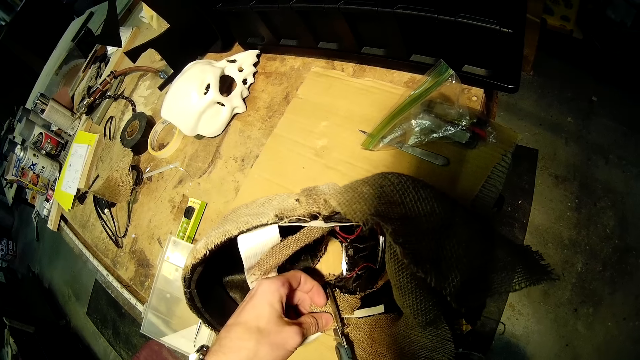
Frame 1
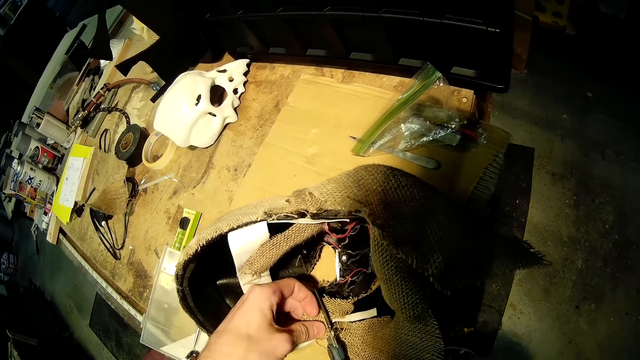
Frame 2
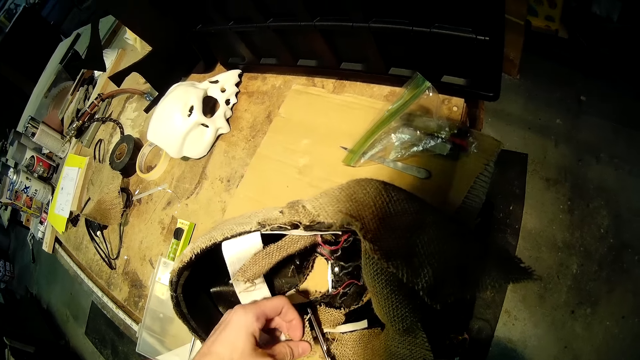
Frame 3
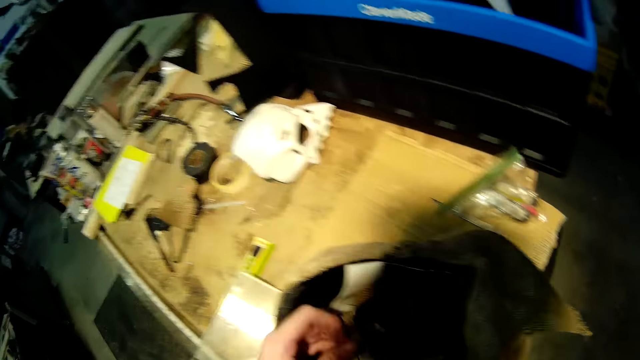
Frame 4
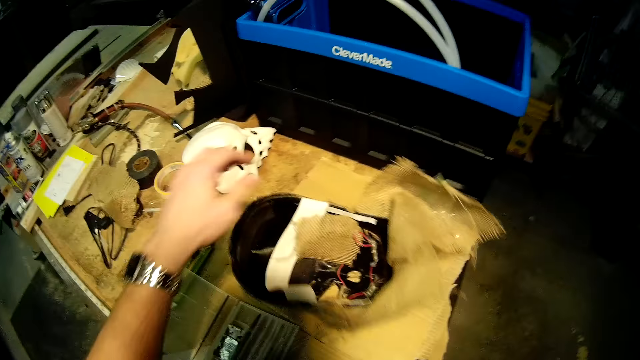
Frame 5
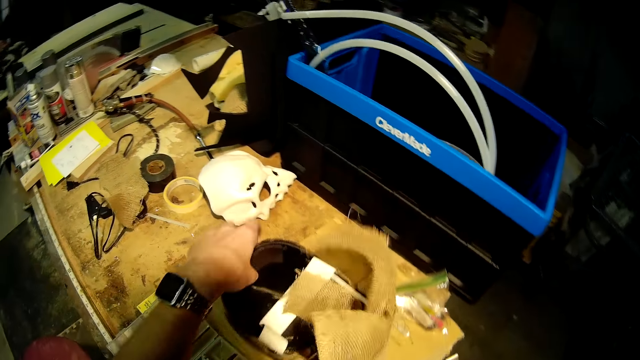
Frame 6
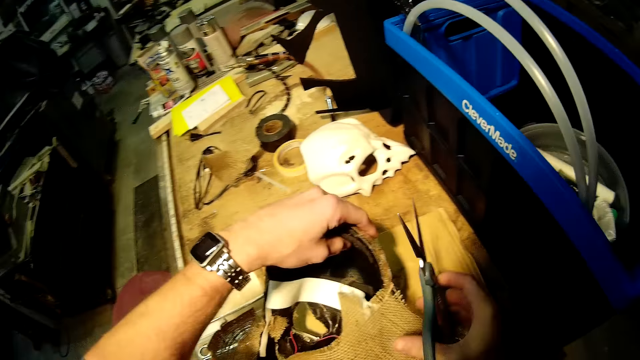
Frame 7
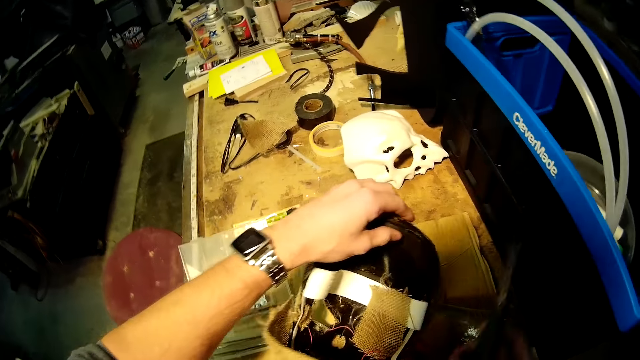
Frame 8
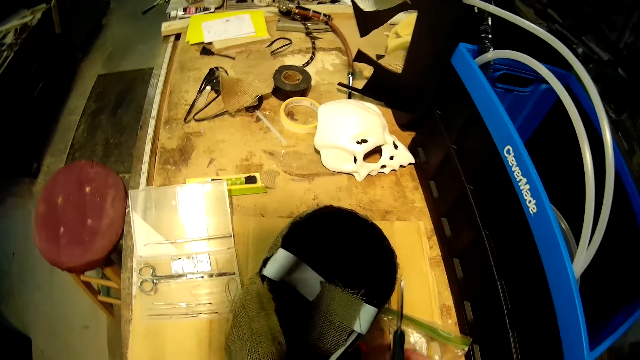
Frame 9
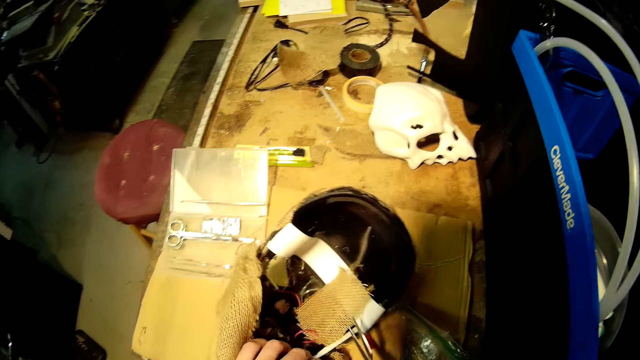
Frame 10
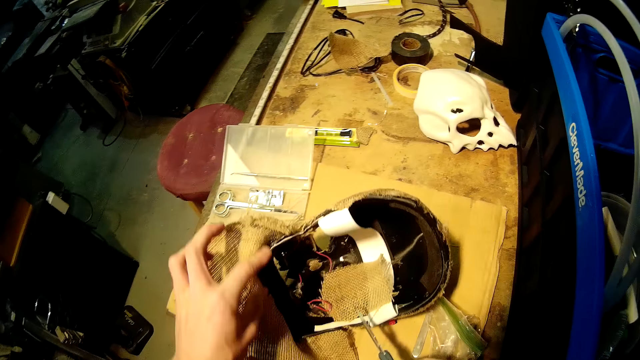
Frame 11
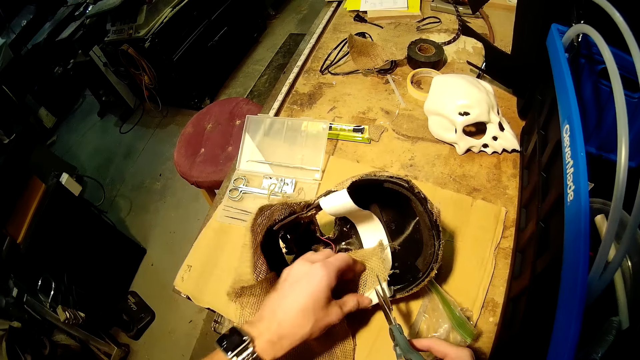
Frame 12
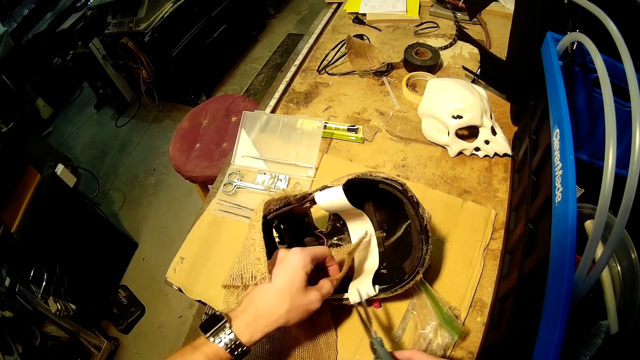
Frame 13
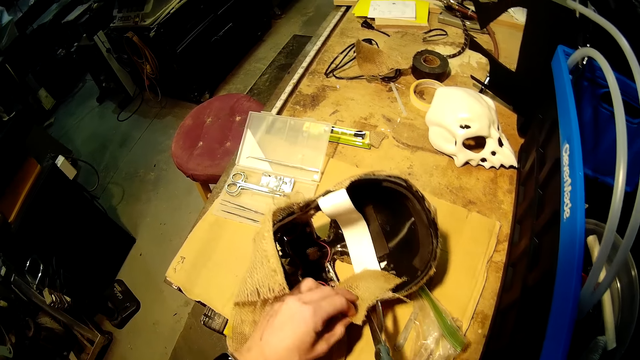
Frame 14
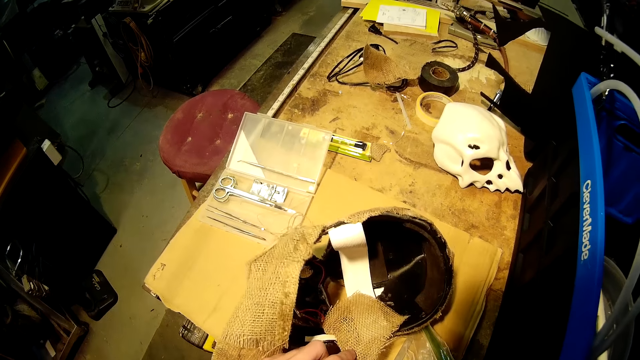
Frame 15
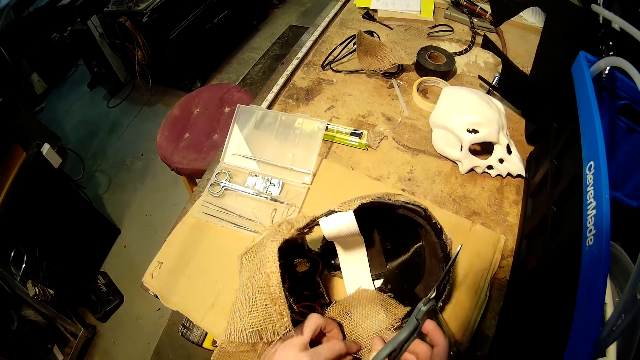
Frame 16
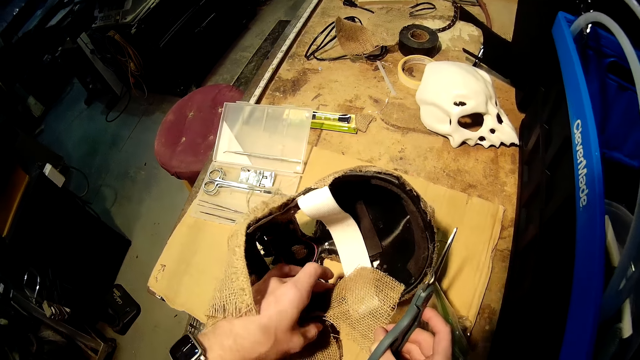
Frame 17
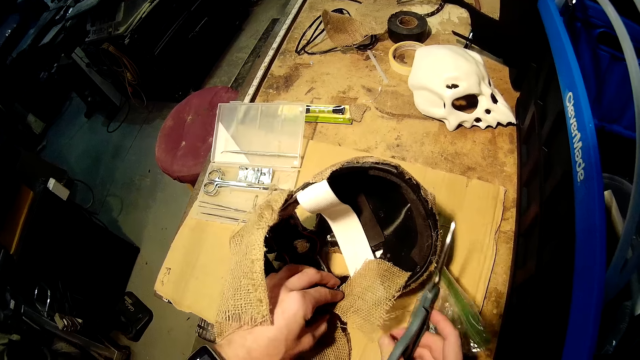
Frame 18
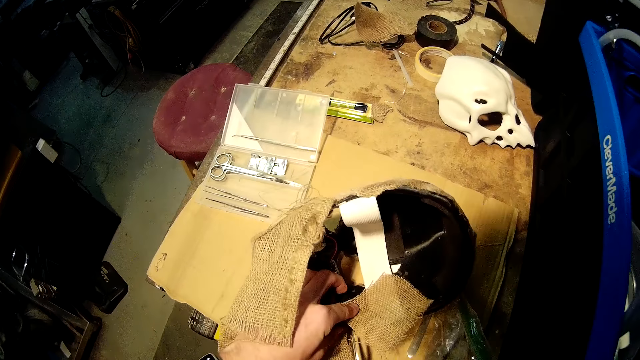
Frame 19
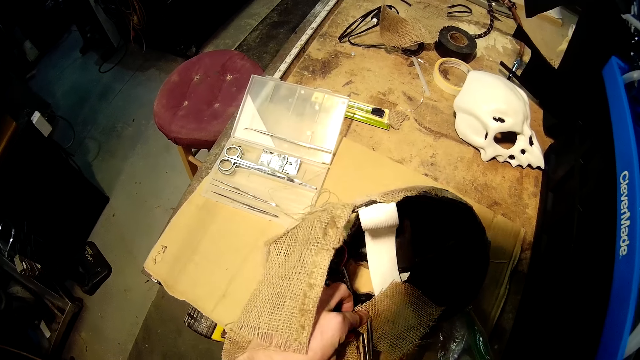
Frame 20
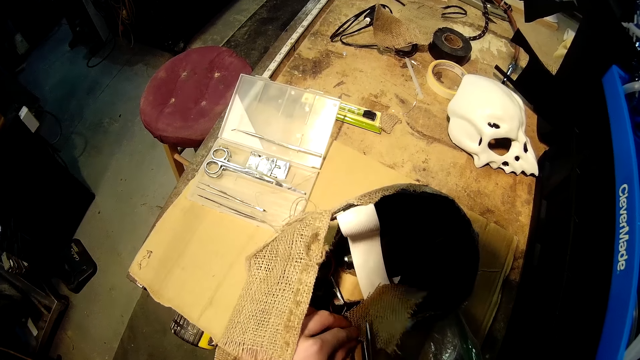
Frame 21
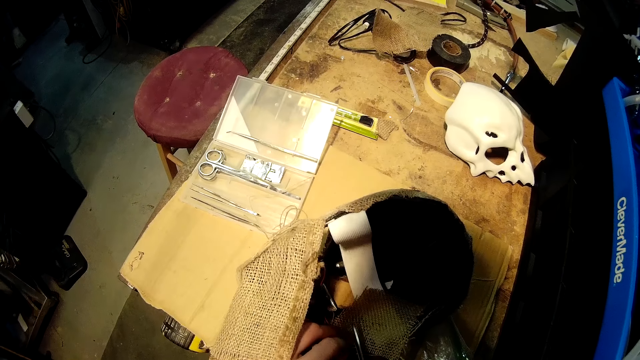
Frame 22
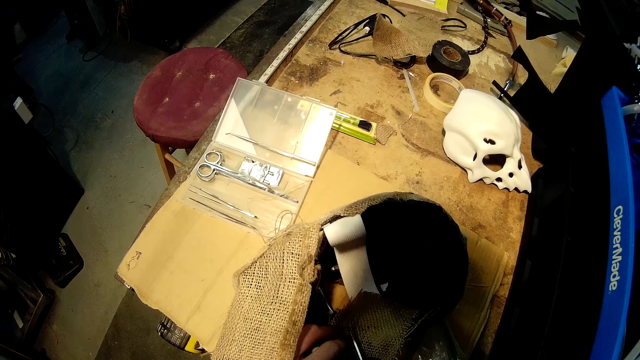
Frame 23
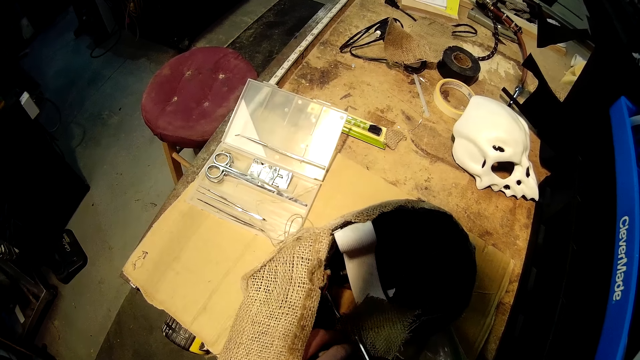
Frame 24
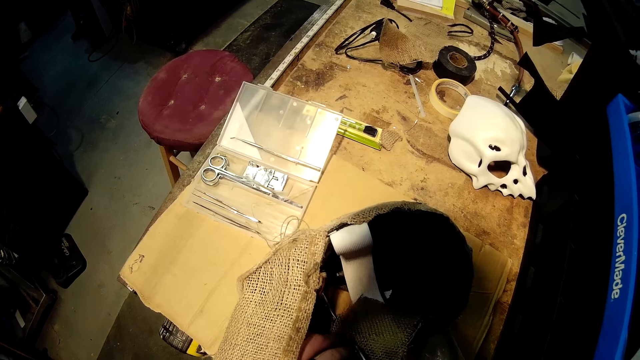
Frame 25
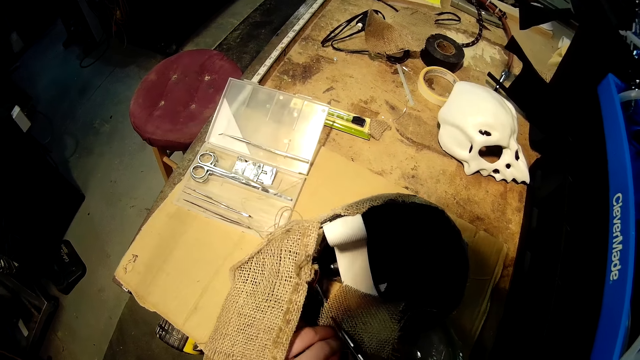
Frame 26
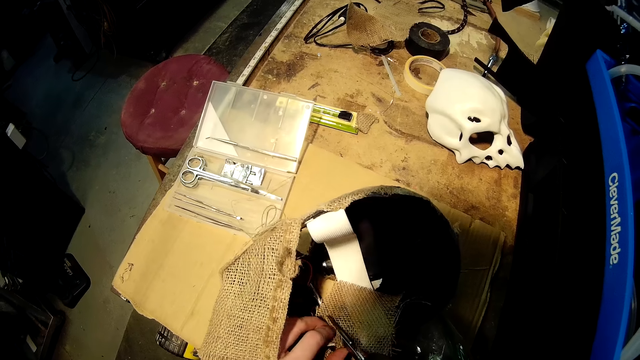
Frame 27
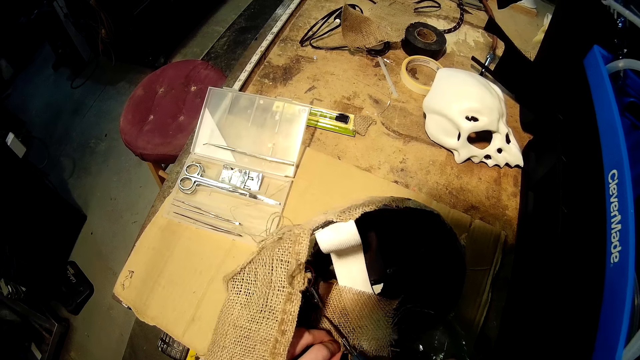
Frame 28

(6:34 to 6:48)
The camera wearer places the cut piece of fabric on the work bench with his left hand. He turns the helmet on the work bench with his left hand. He holds the fabric of the helmet on the work bench with his left hand. He cuts the fabric of the helmet with the scissors in his right hand.

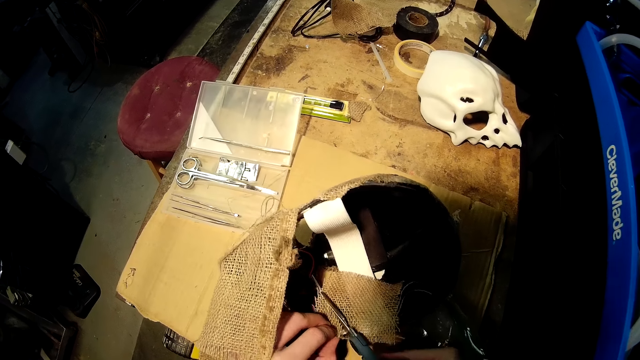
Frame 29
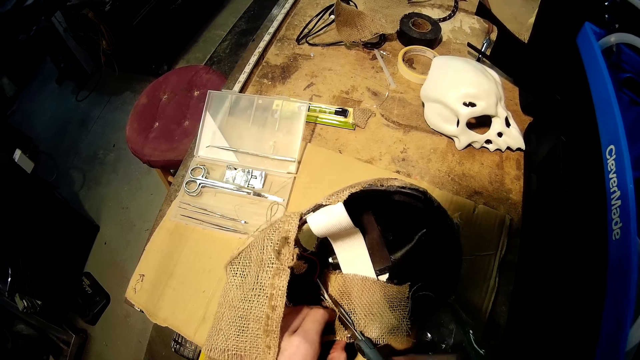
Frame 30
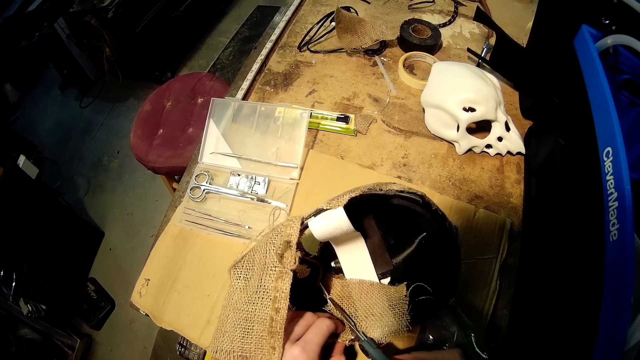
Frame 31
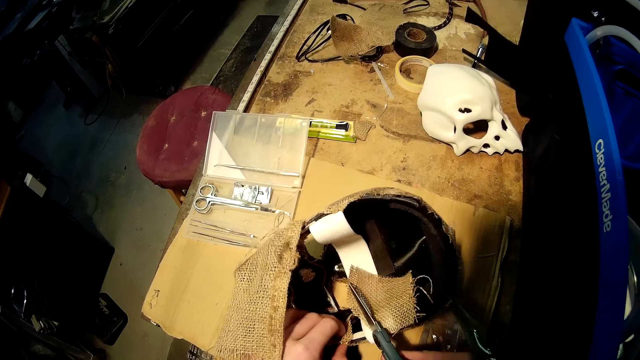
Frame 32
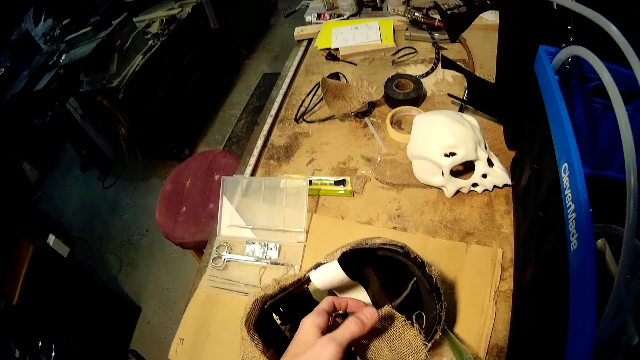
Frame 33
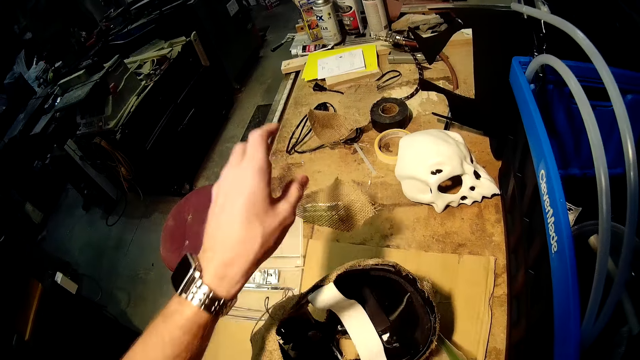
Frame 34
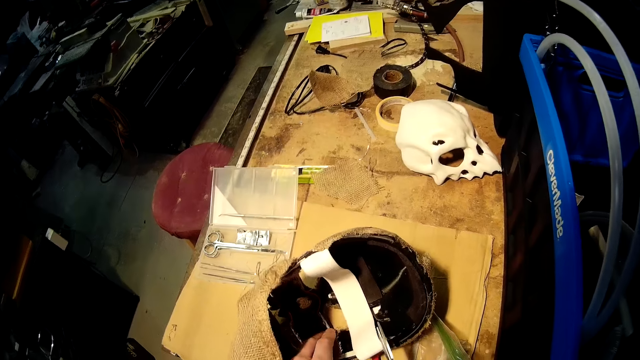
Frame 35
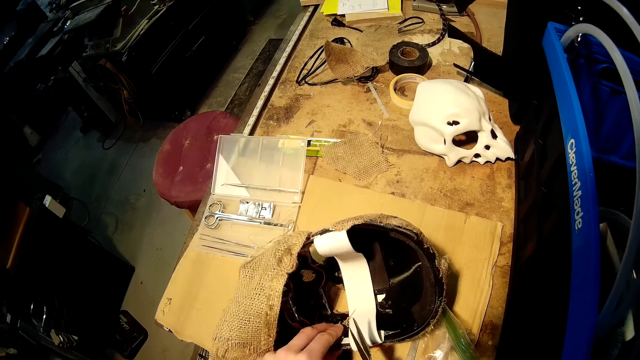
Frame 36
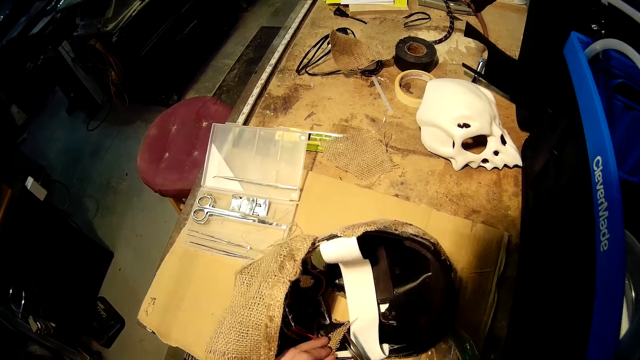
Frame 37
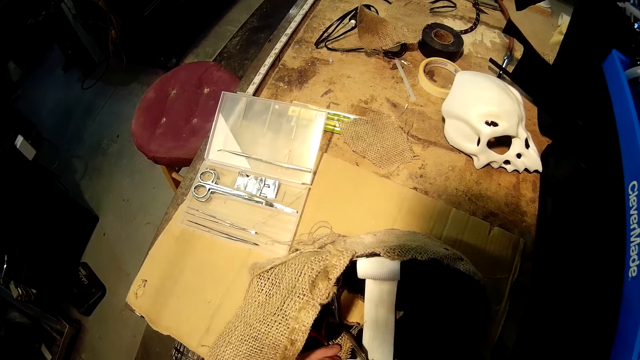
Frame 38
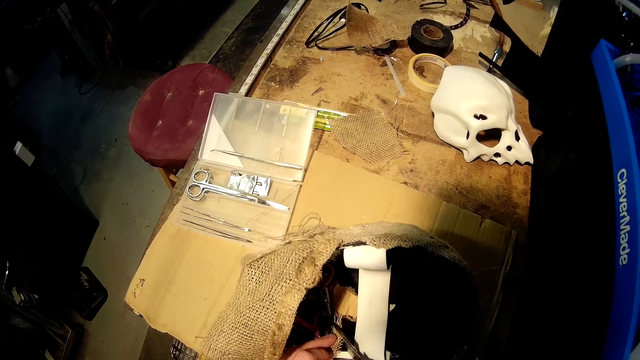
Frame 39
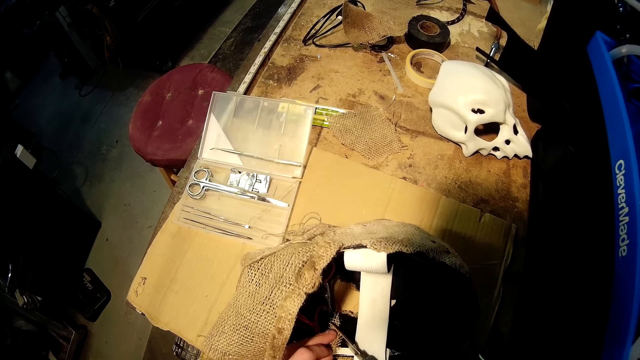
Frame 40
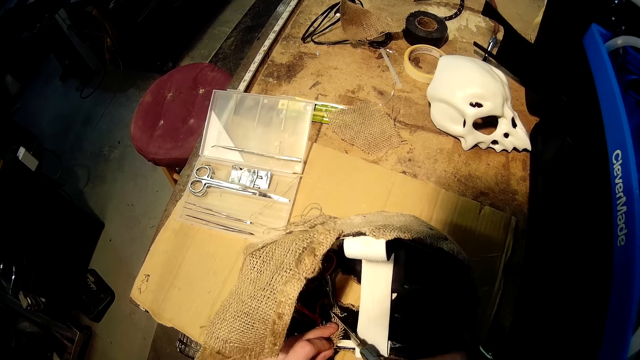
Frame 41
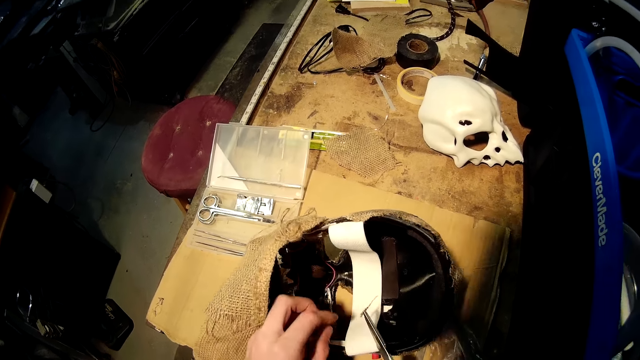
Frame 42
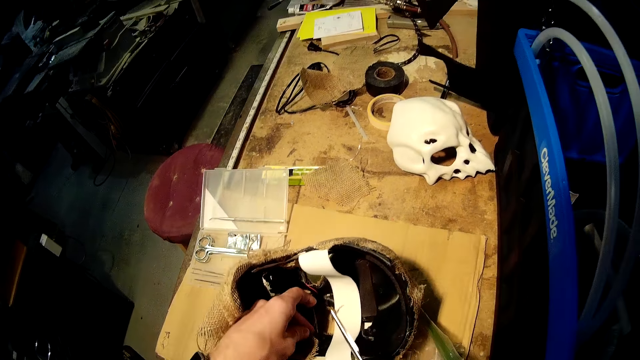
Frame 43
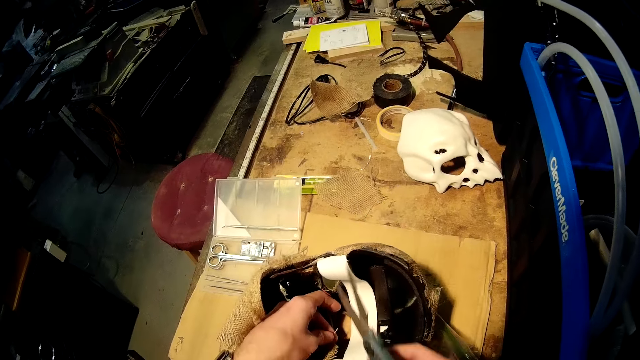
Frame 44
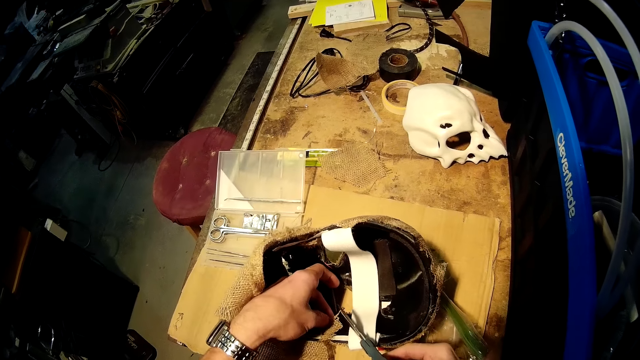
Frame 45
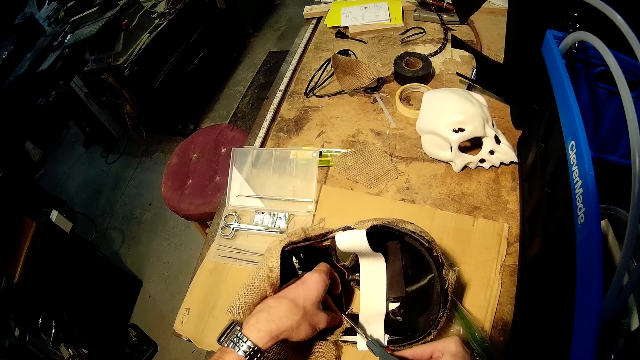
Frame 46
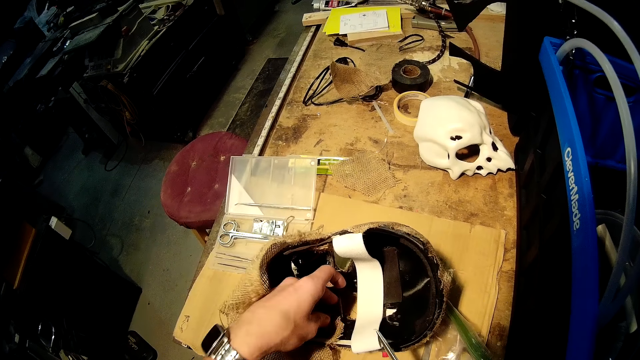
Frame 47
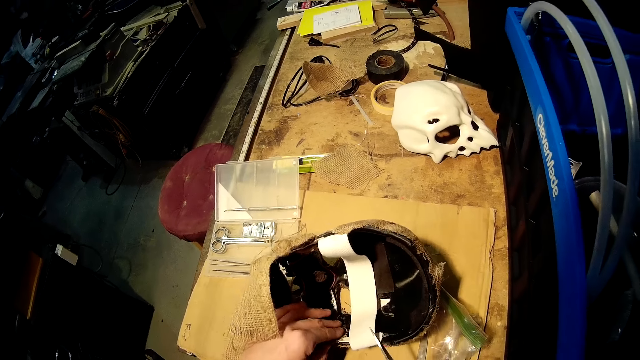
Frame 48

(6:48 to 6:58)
The camera wearer places the cut piece of fabric on the work bench with his left hand. He throws the skull fabric on the table. He holds the fabric of the helmet on the work bench with his left hand. He cuts the fabric of the helmet with the scissors in his right hand. He removes another strand of fabric from the helmet with his right hand. He holds the fabric of the helmet on the work bench with his left hand. He cuts the fabric of the helmet with the scissors in his right hand.
